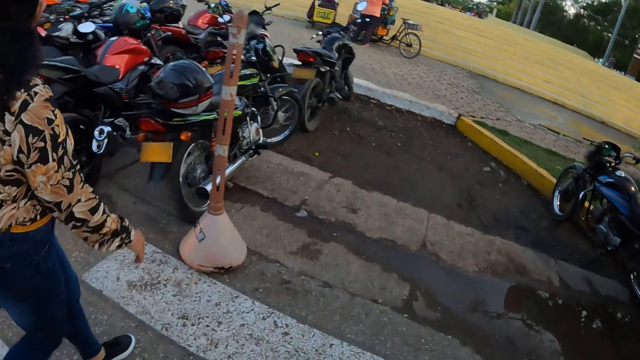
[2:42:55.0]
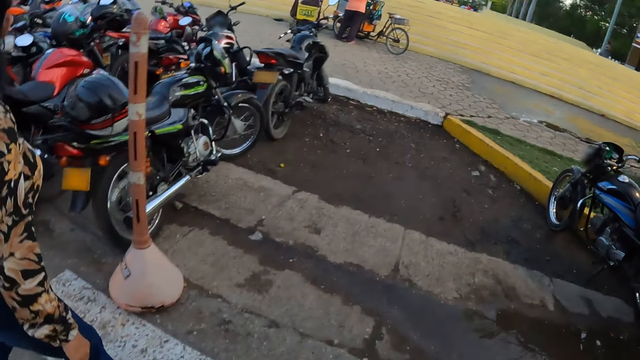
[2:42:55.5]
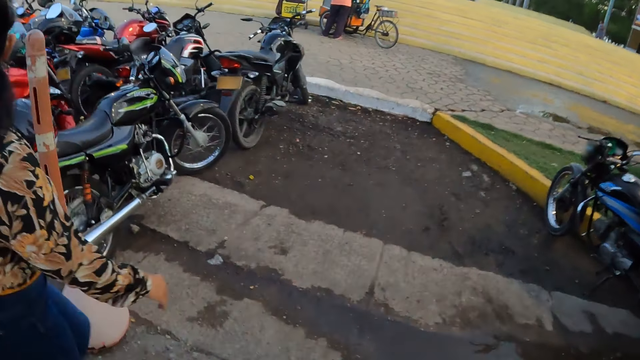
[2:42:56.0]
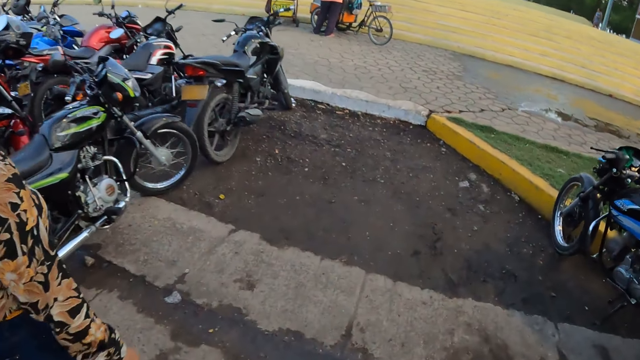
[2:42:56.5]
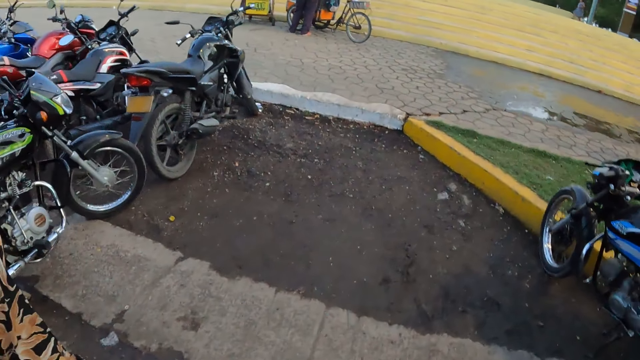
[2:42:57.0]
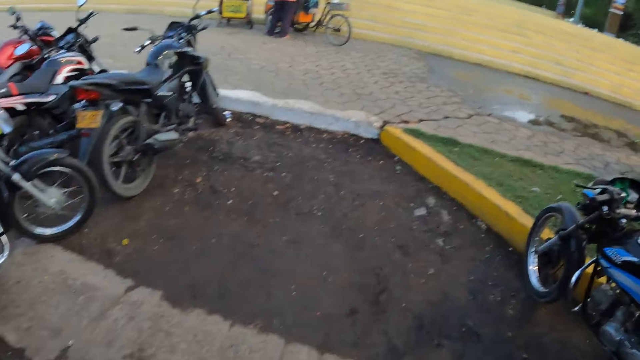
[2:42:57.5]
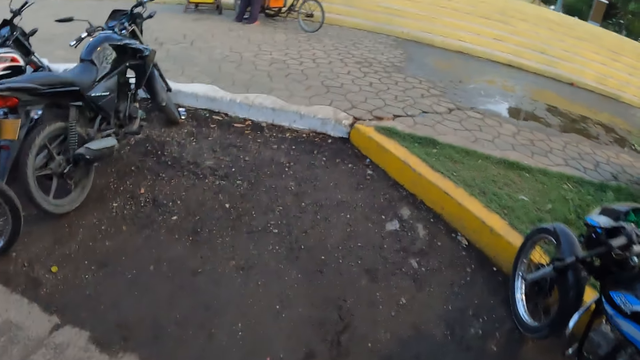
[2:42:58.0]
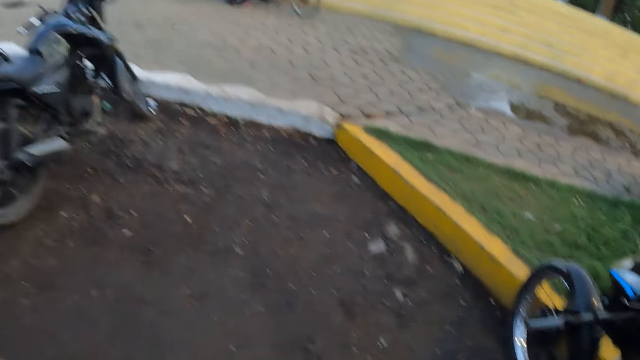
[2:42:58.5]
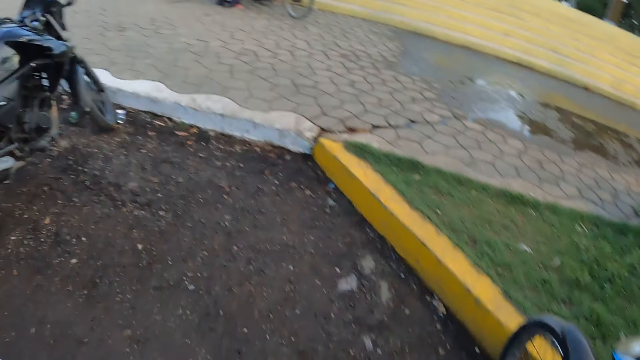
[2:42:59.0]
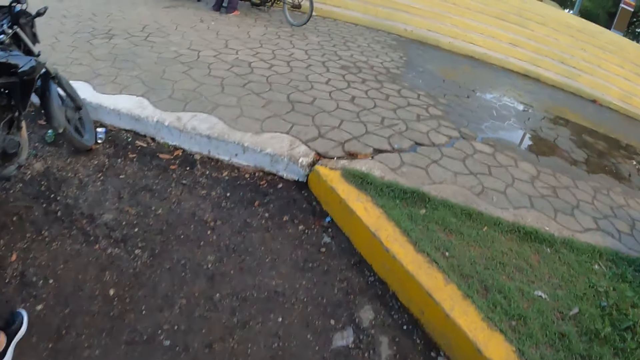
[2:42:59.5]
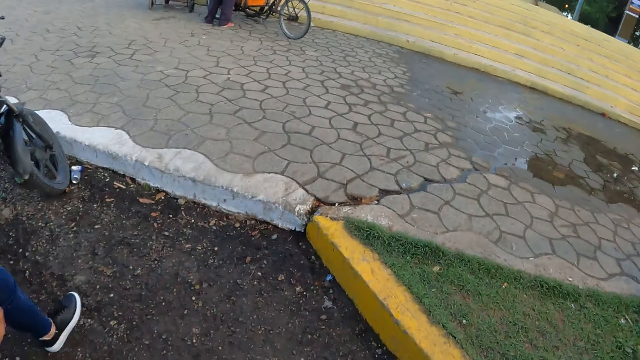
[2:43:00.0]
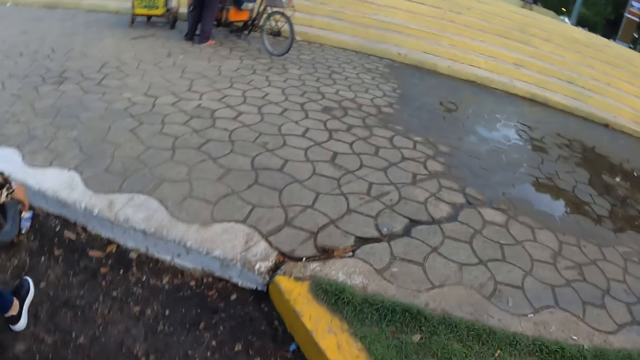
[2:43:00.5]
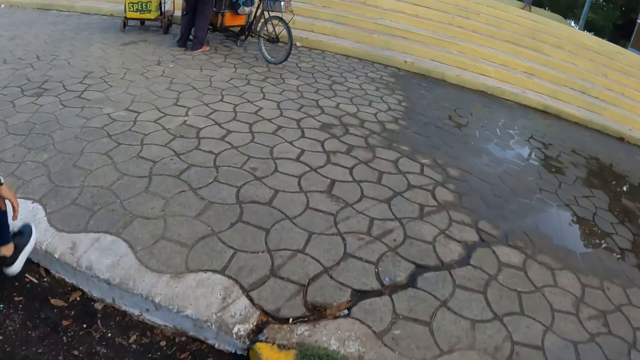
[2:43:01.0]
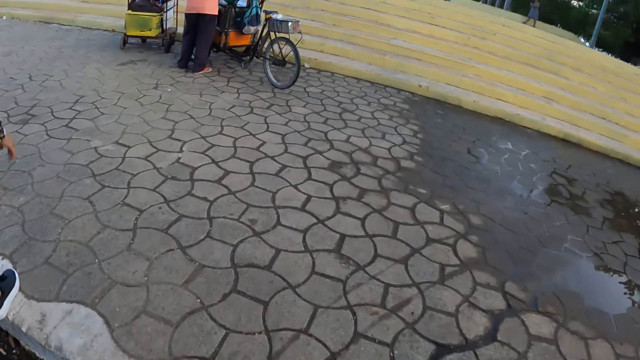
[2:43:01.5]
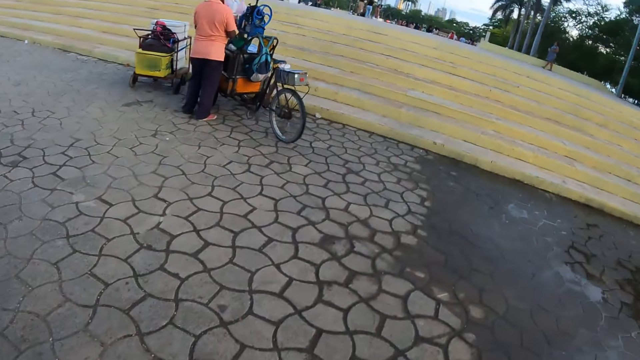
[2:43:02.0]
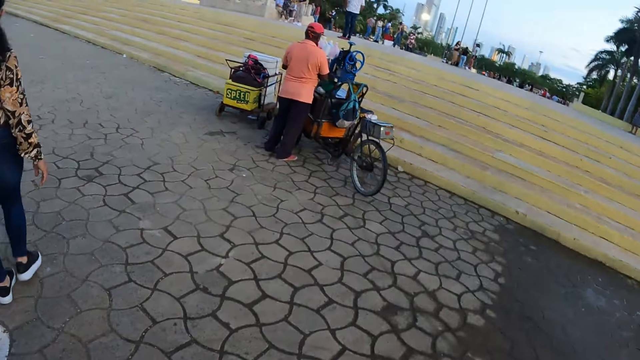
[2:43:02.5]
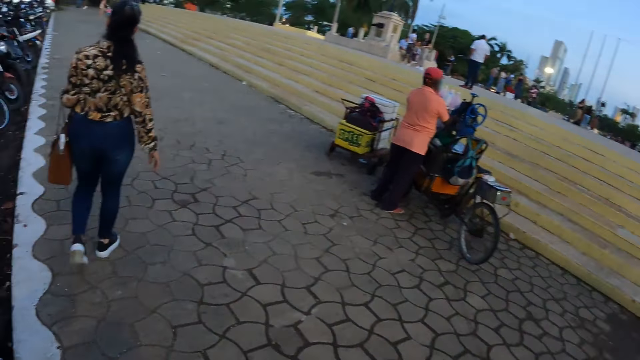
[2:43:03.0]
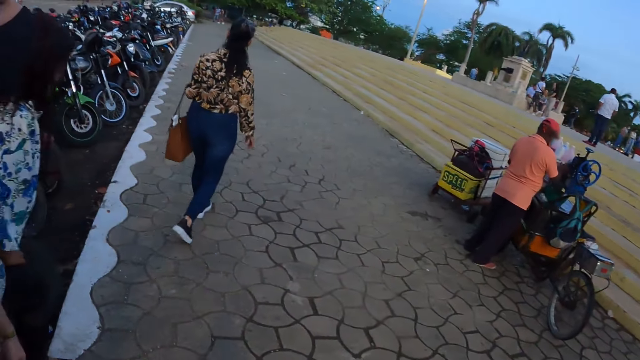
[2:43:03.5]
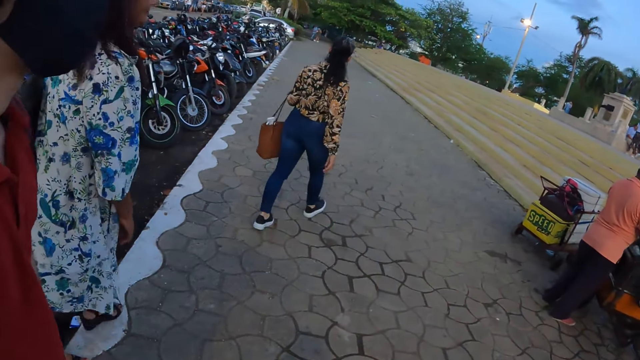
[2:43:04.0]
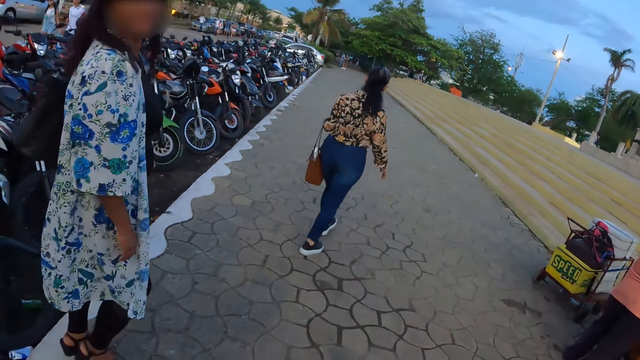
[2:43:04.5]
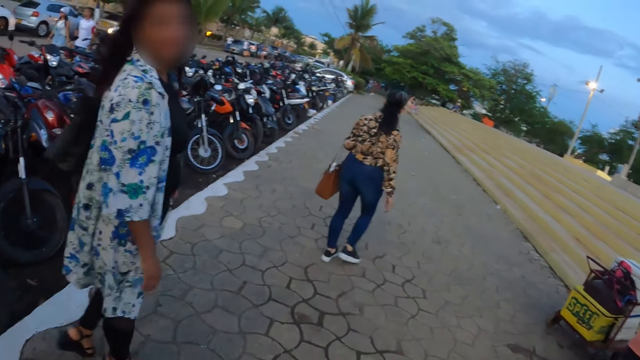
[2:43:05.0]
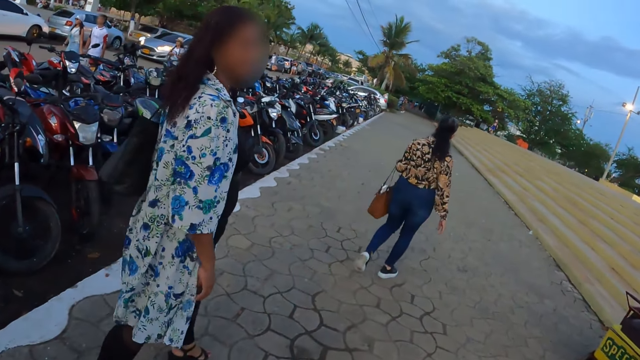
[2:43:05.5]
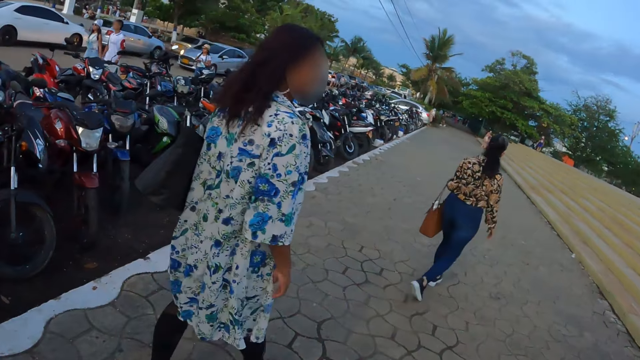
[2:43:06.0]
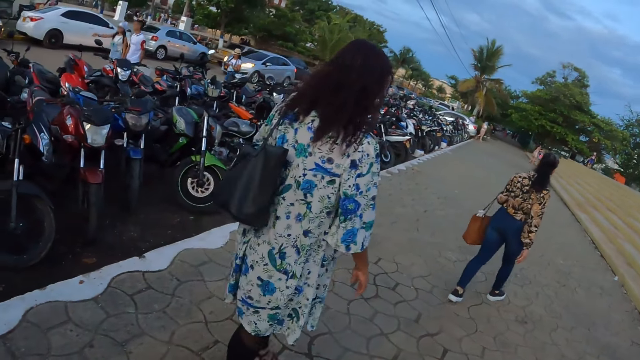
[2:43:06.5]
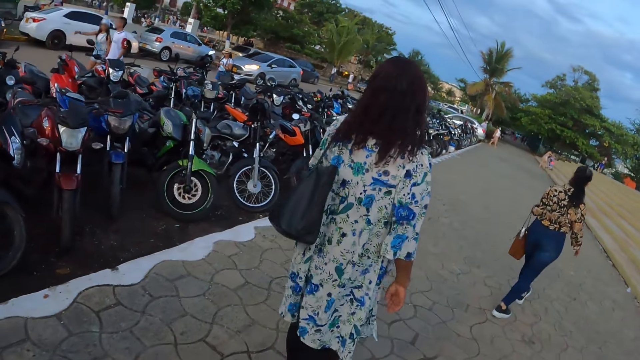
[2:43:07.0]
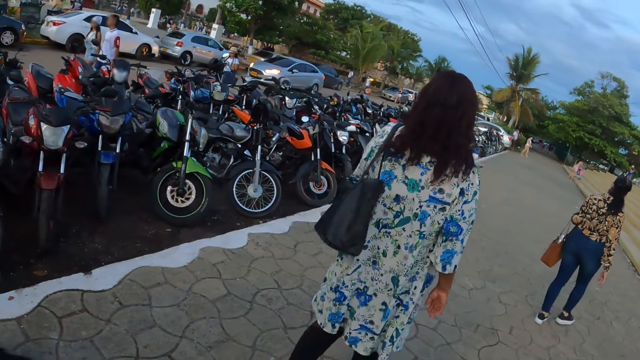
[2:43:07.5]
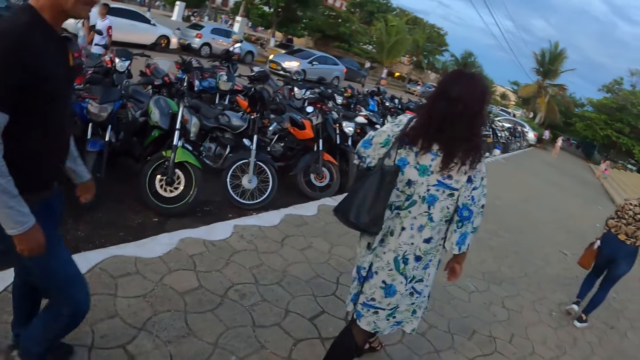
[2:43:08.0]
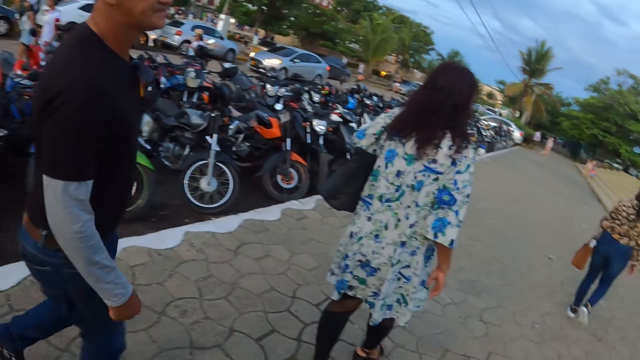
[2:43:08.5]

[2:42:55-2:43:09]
The camera wearer walks around the park. A person stares on the road.

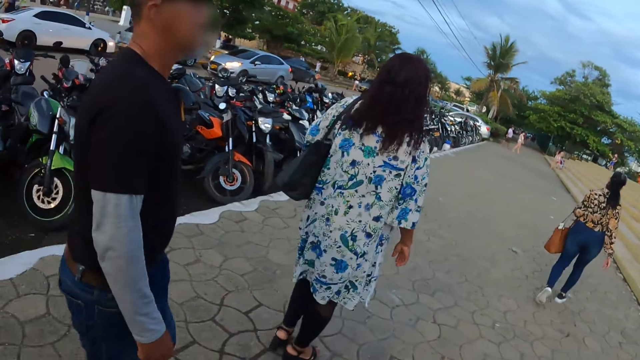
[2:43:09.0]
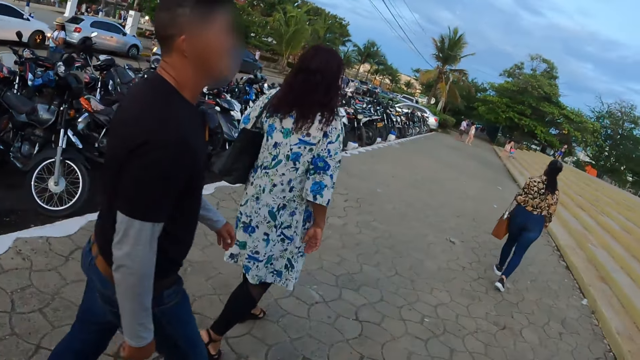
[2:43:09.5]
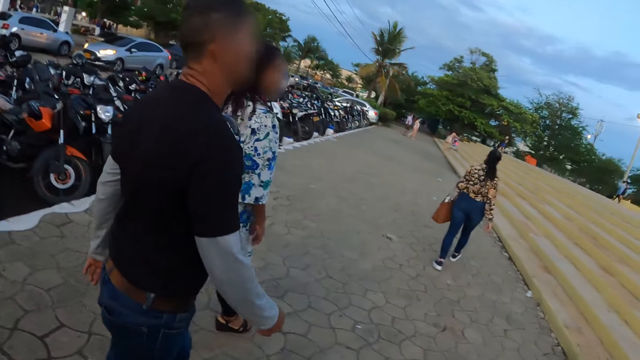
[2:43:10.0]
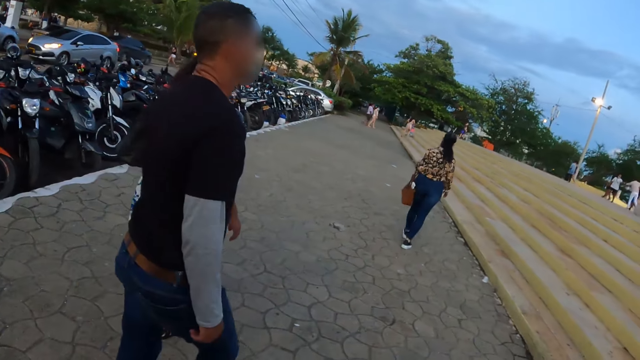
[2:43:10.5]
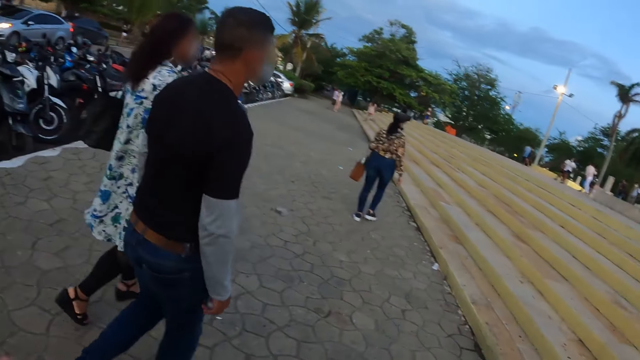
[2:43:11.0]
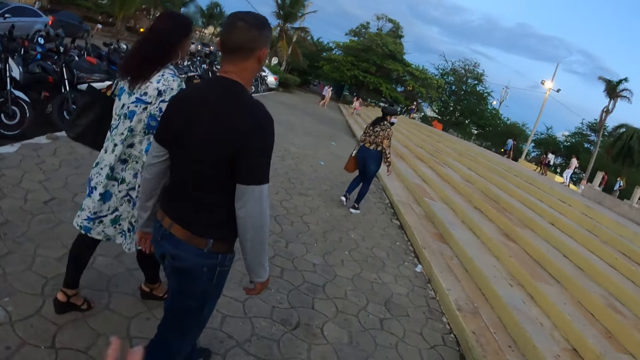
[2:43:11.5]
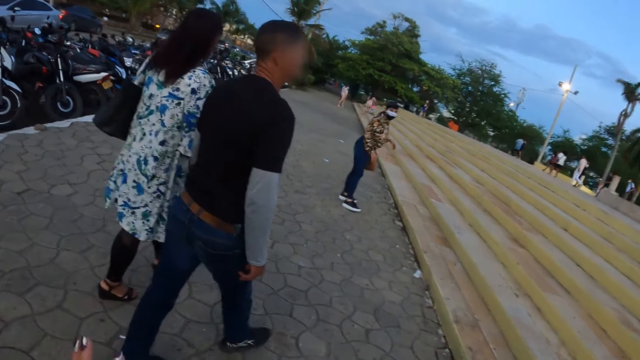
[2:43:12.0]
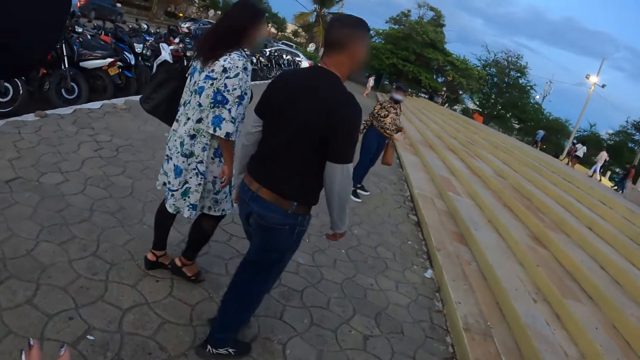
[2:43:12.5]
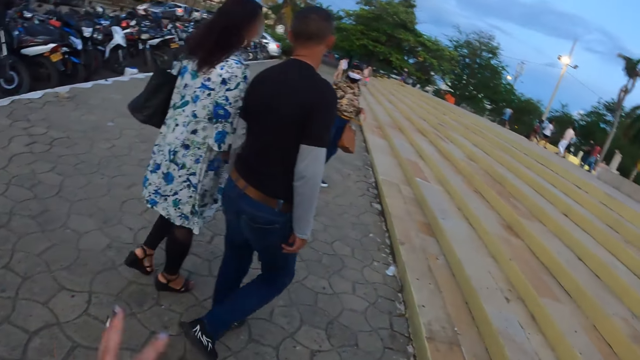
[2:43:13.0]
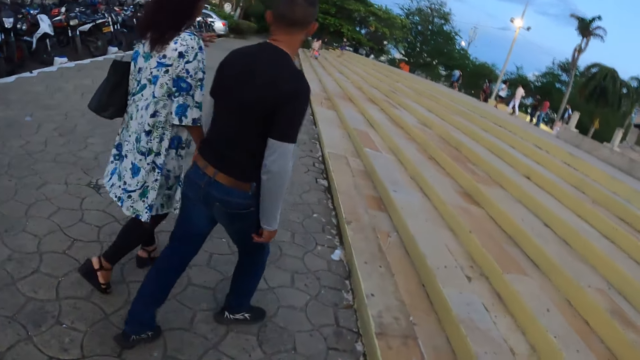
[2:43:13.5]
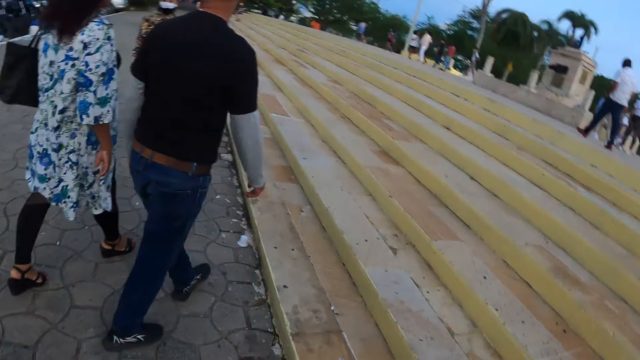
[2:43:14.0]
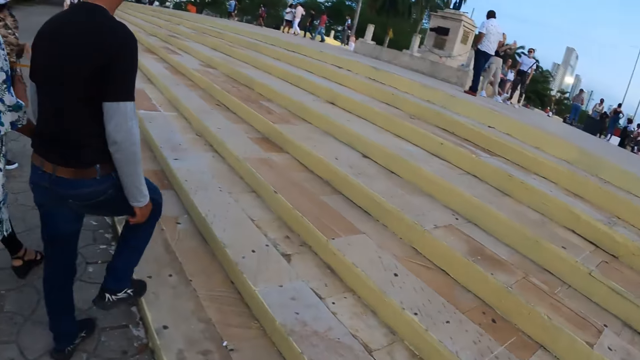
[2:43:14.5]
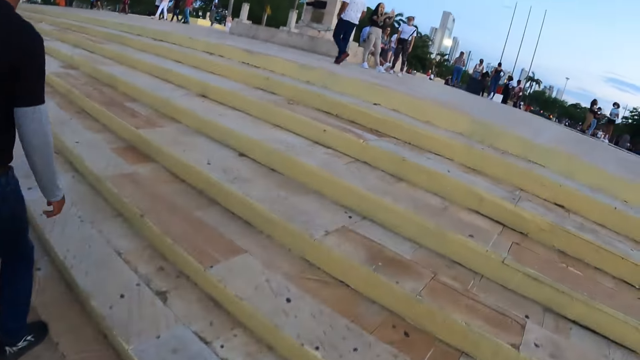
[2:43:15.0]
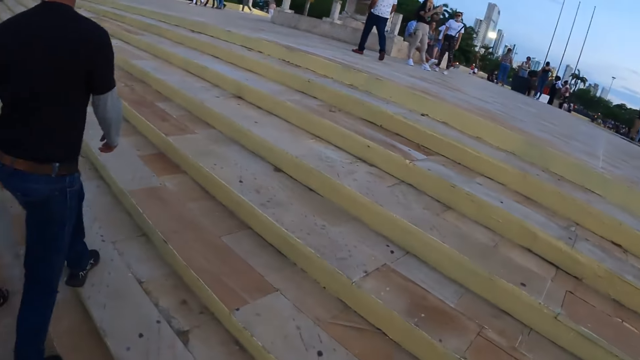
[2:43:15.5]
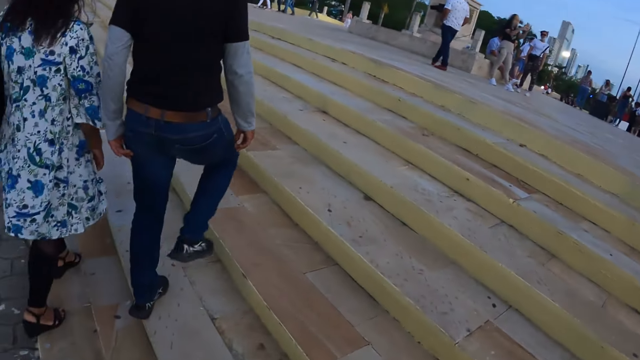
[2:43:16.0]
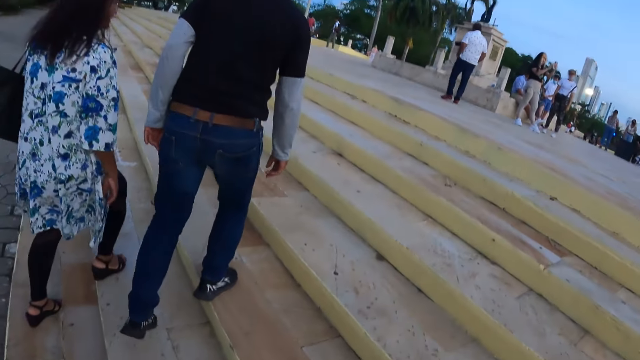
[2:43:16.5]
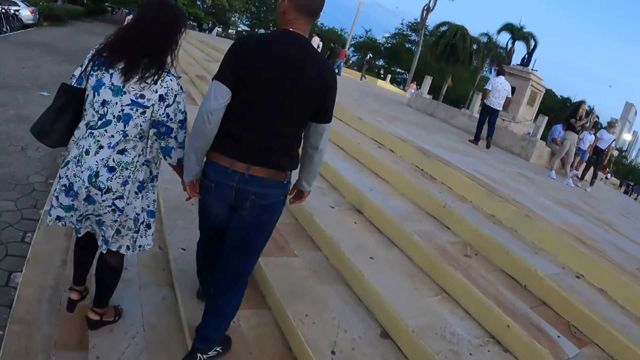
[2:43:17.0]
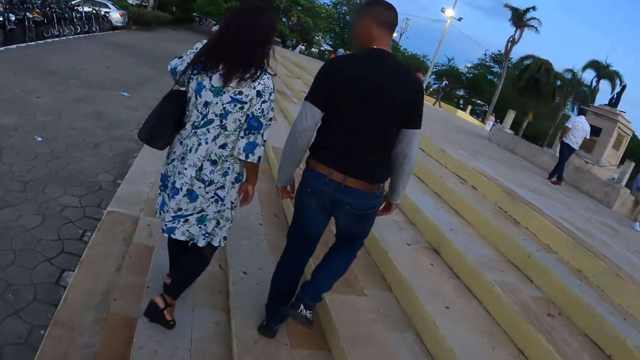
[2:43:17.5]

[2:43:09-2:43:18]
The camera wearer stares on the road. They climb the staircase. A person walks on the road.
